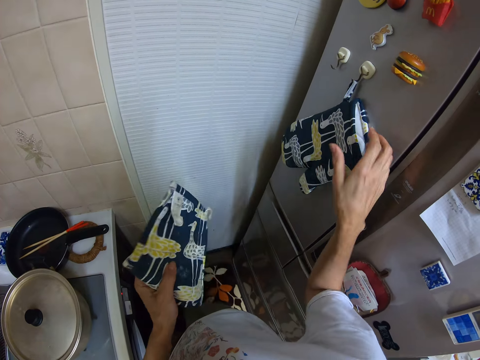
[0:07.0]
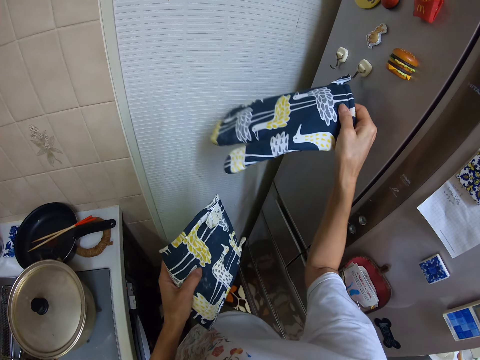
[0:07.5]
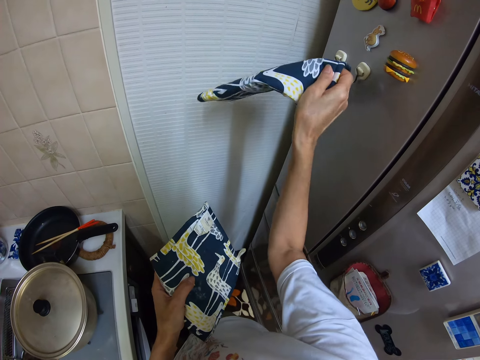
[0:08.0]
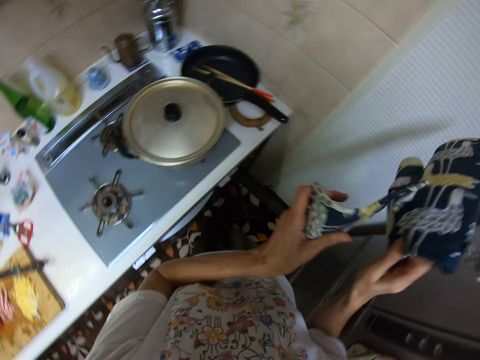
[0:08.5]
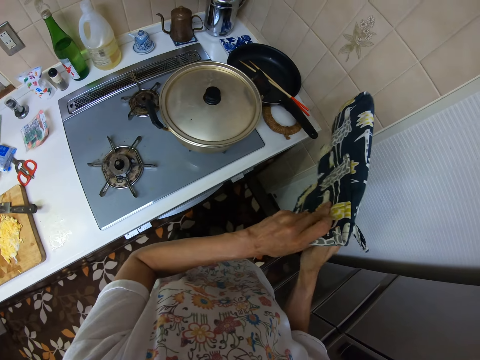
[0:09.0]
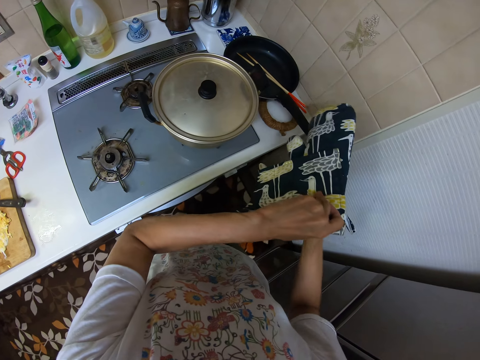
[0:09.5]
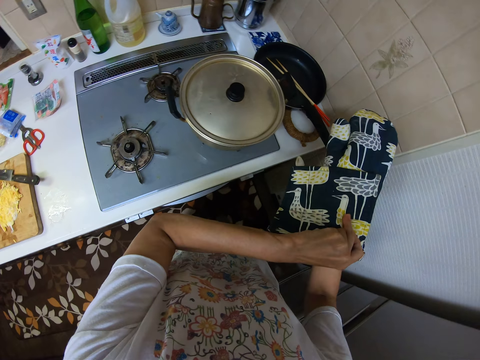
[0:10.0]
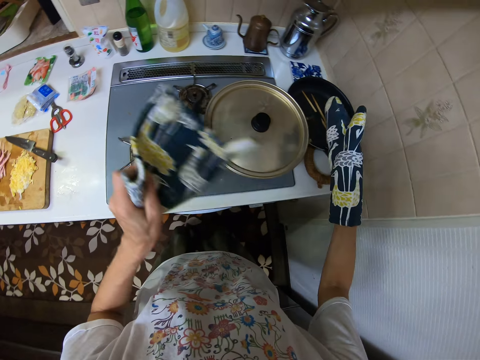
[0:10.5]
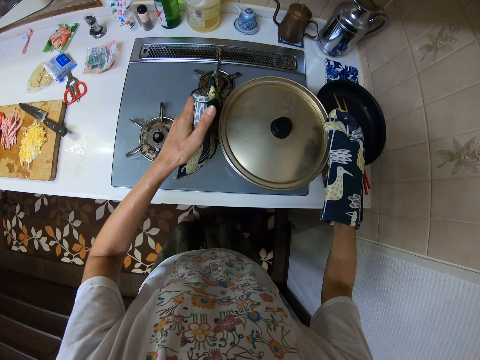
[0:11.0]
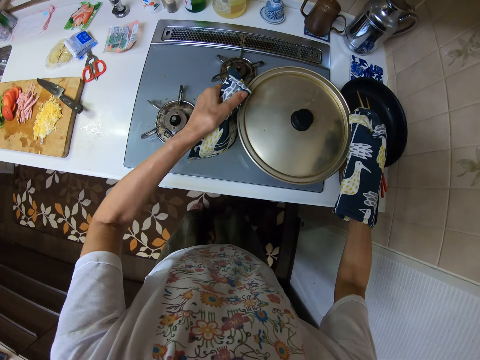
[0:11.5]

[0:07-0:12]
The camera wearer picks another kitchen glove on the body of a fridge in the kitchen. He wears the kitchen gloves in his right hand. He holds the cooking pot. He lifts the pot on the cooker with the gloves.

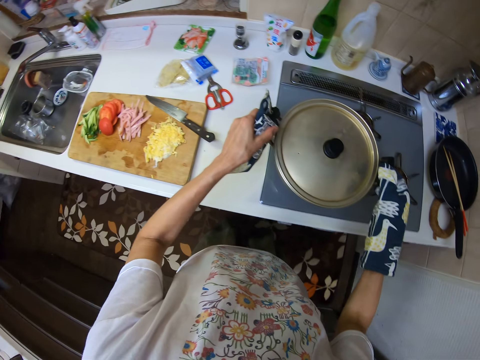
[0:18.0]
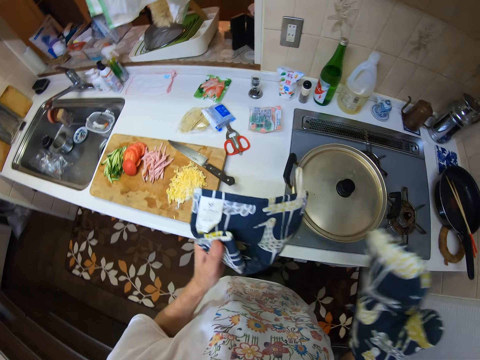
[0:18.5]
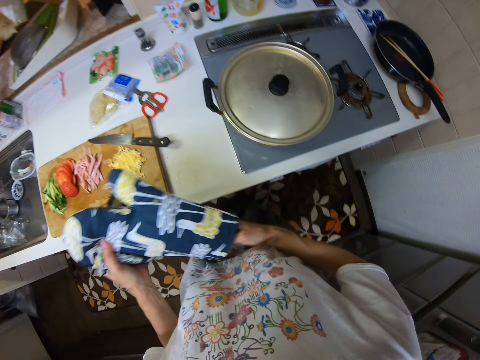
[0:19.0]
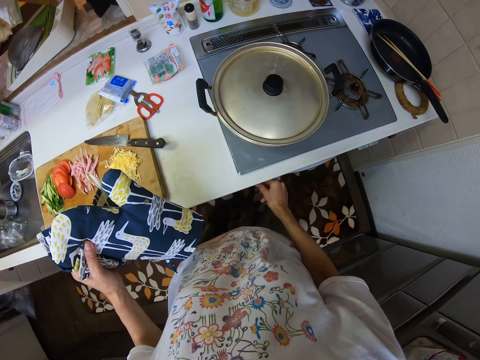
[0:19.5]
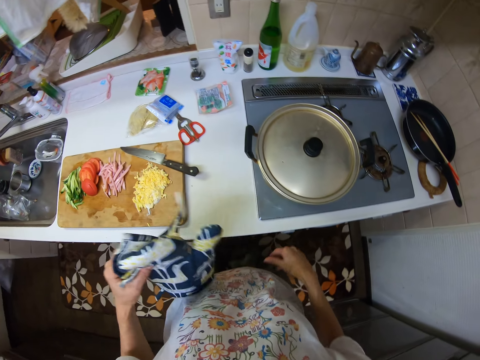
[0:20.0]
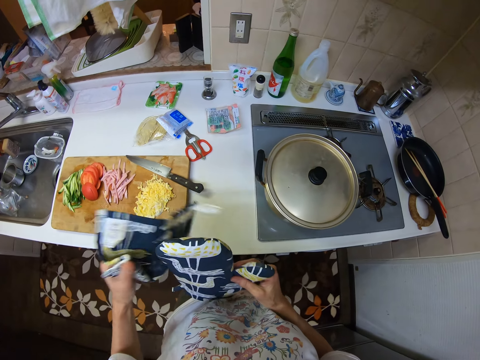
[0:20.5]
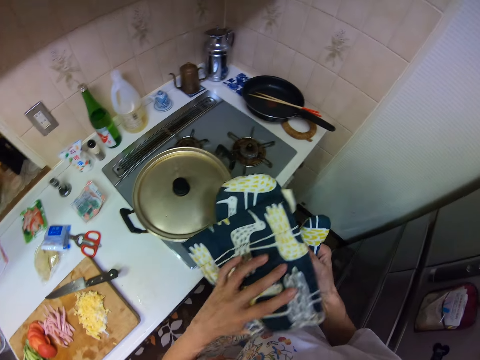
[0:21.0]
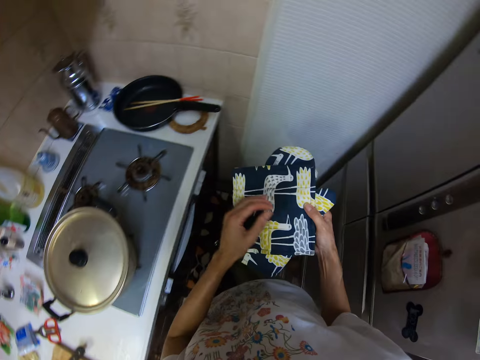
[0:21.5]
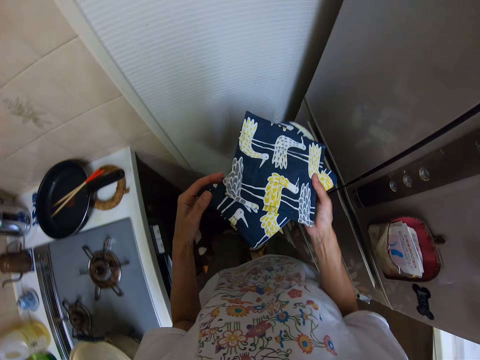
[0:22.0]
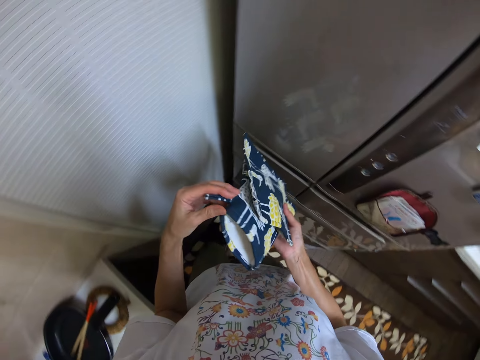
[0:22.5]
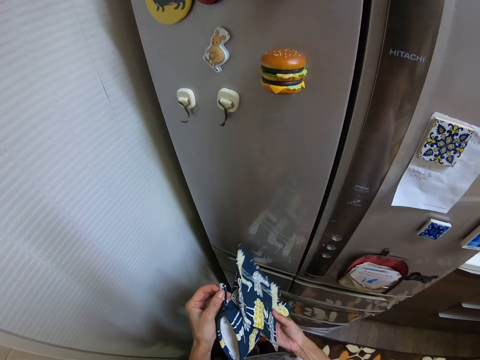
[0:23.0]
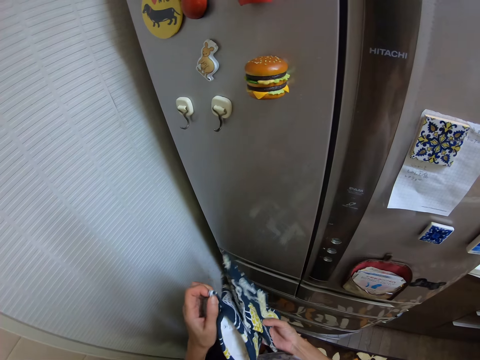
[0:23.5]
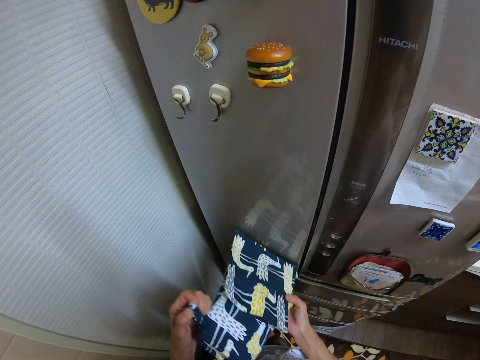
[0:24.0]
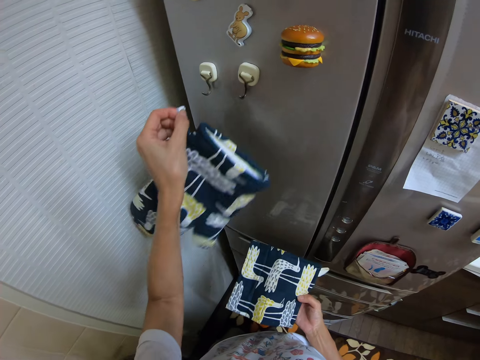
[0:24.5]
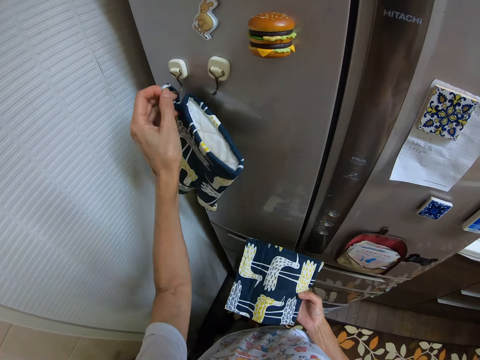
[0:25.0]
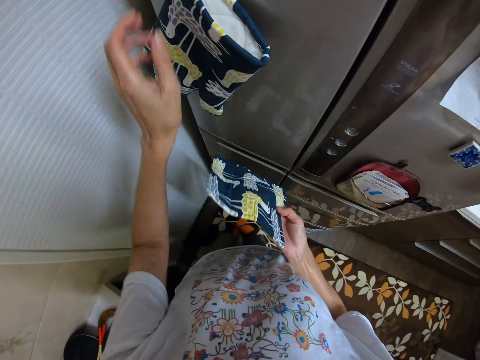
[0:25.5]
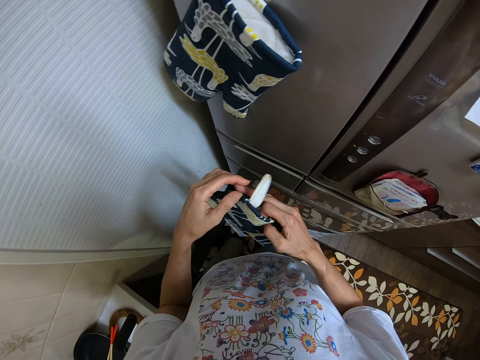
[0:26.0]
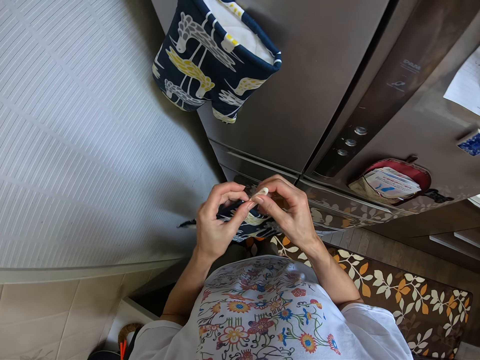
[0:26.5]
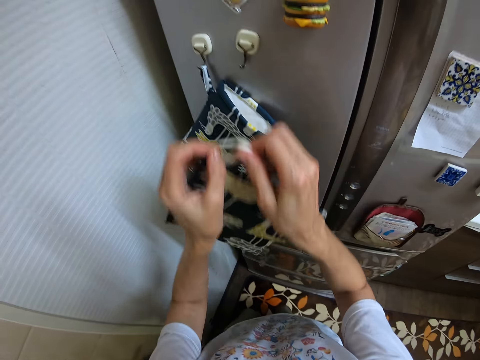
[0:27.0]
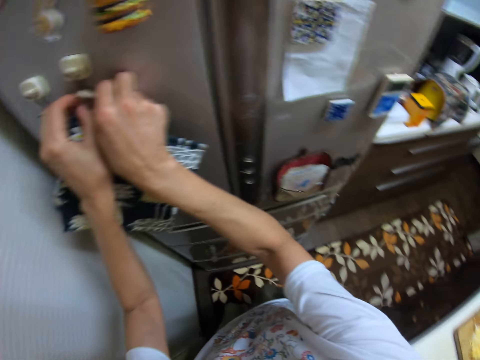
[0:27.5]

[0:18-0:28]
The camera wearer holds the handle of the pot on the cooker. He removes the gloves in his right hand. He operates a button of the cooker with his right hand. He holds the cooker lighter. He hangs back the gloves on the hanger on the body of the fridge. He hangs the pot holder on the hanger.

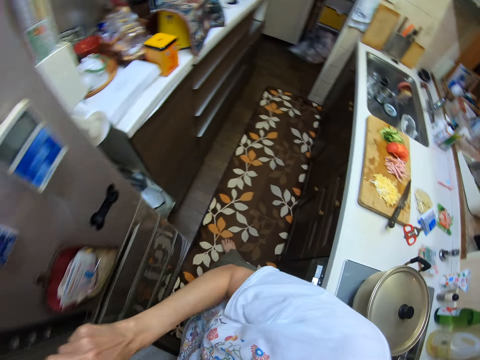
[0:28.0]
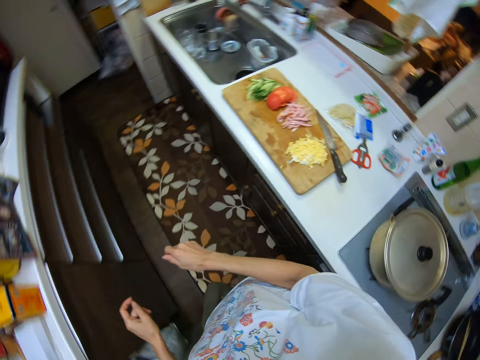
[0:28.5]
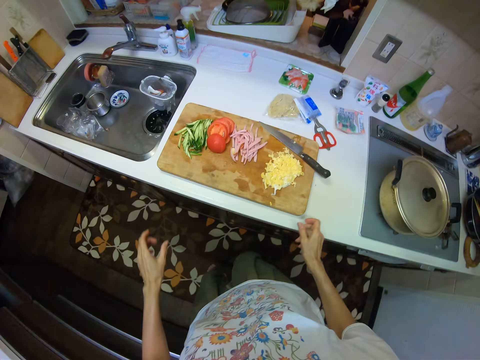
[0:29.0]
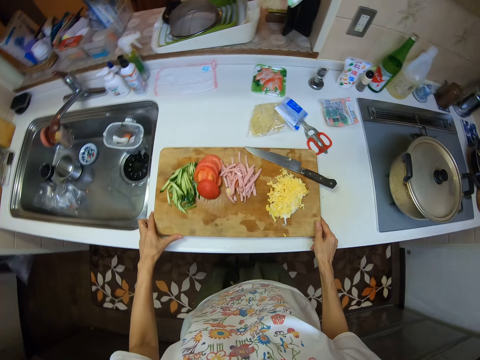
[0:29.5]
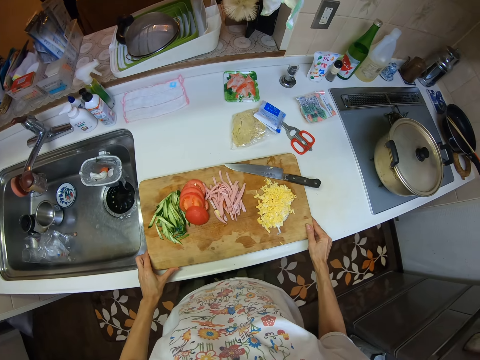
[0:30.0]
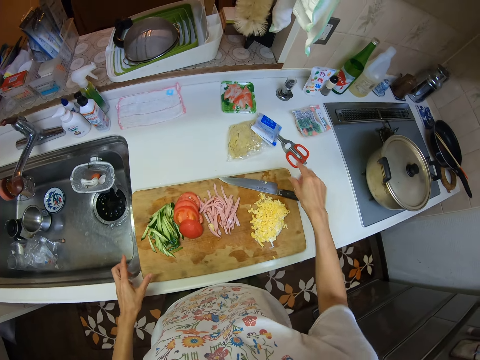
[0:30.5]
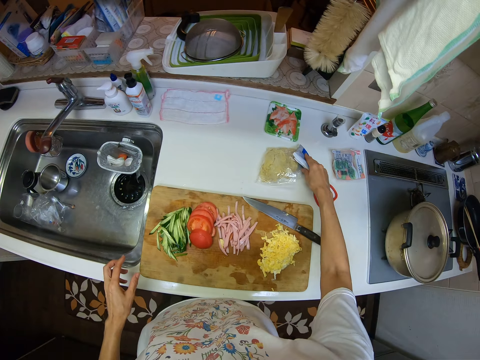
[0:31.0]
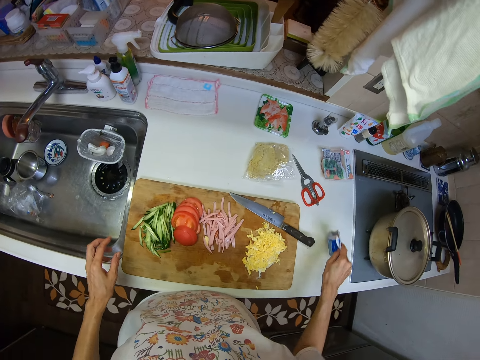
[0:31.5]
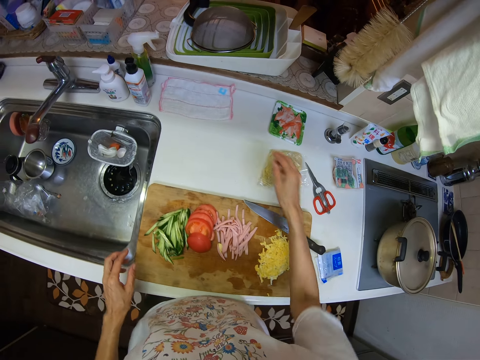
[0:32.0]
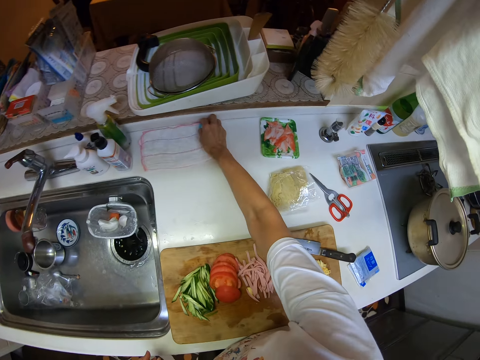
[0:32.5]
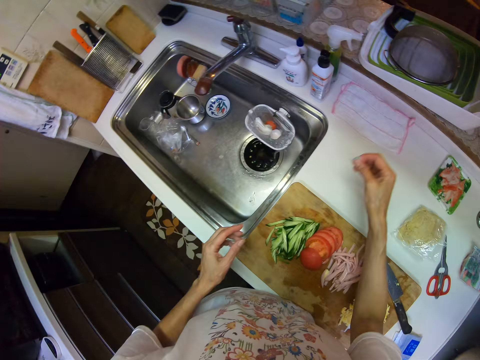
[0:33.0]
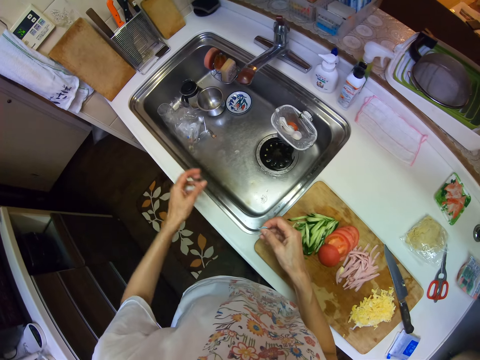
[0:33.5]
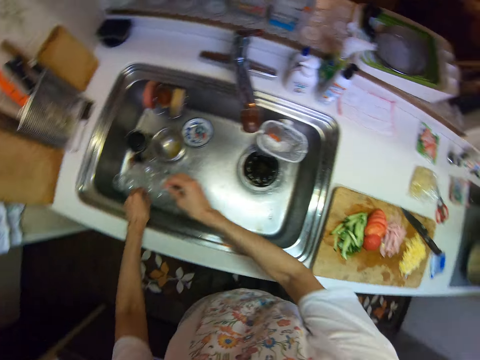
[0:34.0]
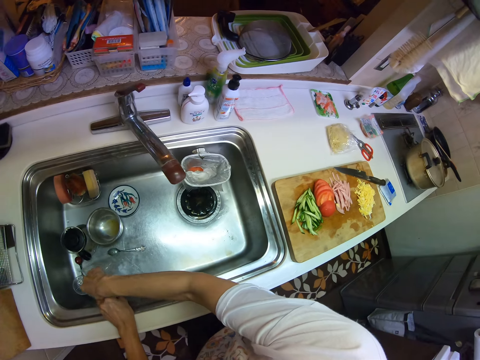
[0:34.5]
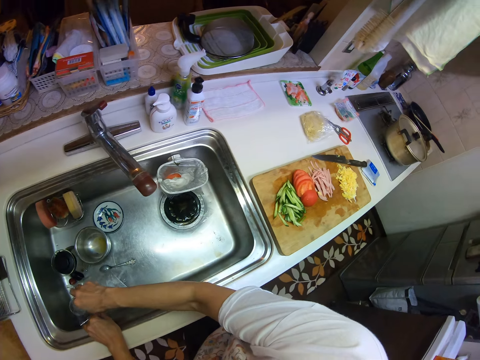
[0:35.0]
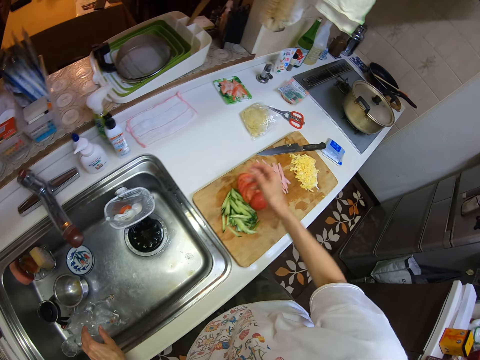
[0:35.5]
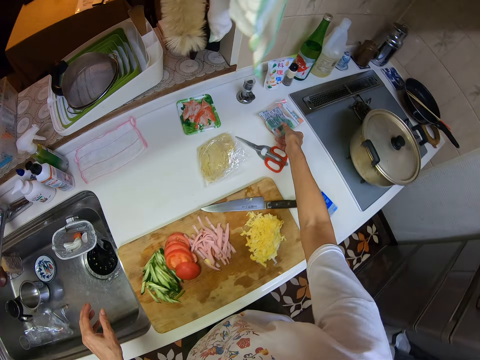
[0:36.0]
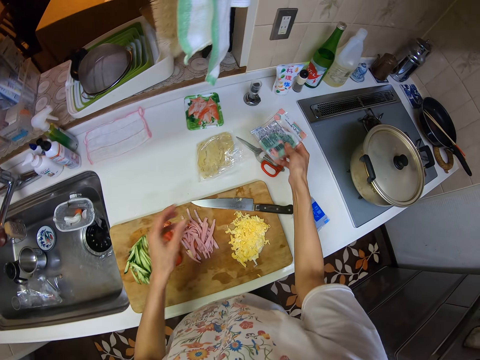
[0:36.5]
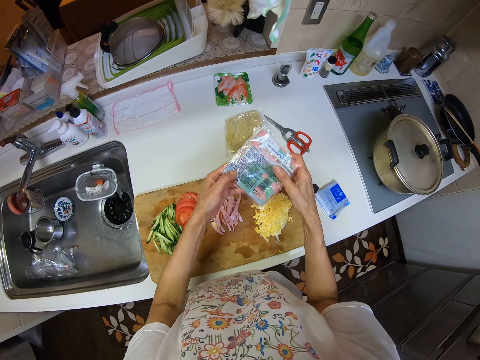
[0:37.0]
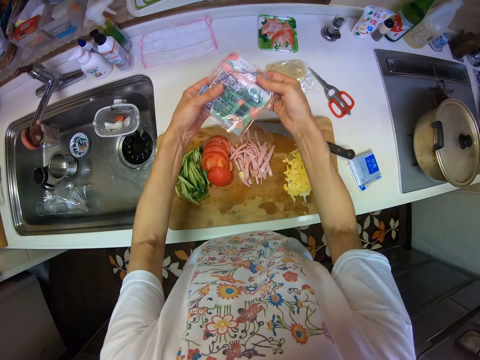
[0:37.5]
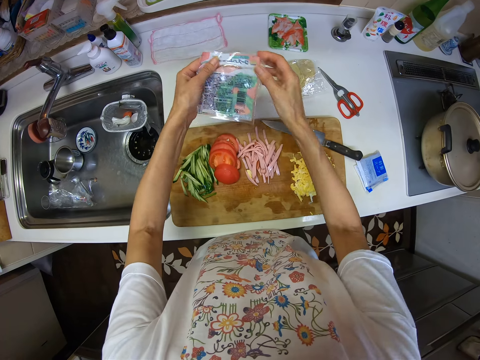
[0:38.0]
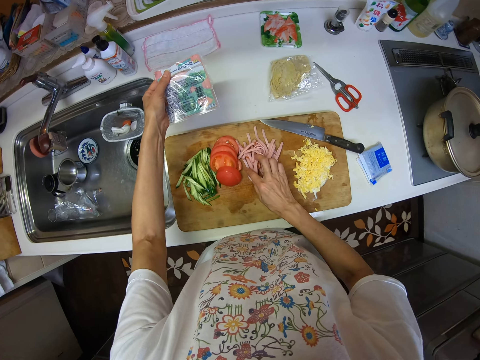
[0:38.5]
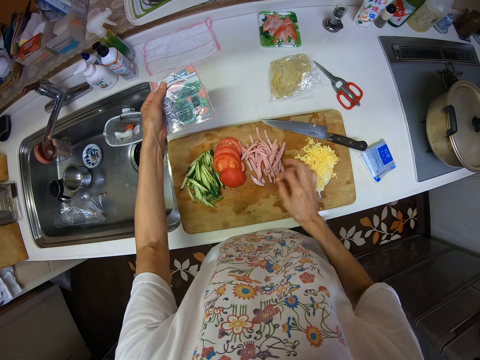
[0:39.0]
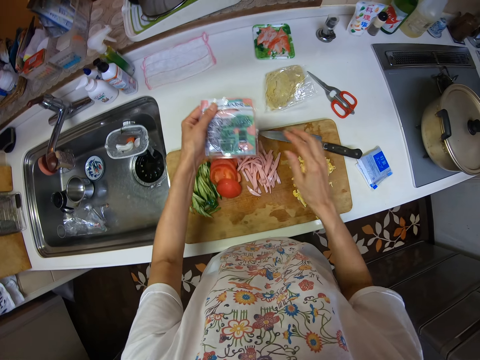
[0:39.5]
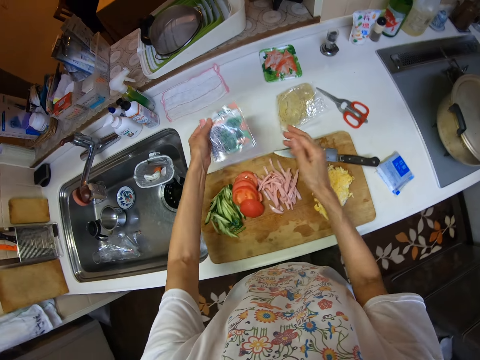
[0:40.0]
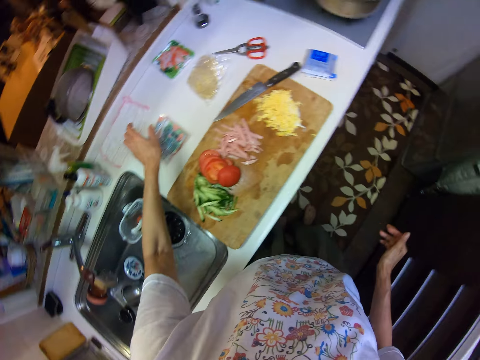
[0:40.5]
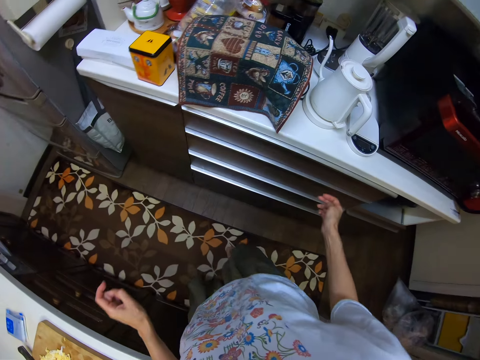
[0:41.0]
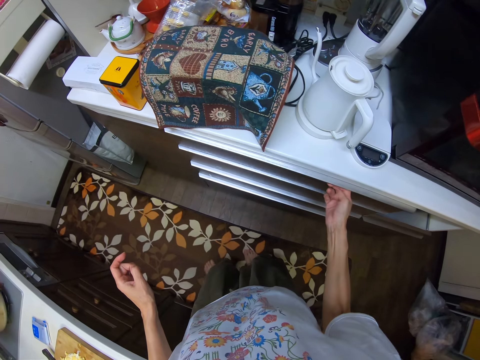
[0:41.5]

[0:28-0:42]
The camera wearer moves to the counter. They touch a cutting board on a kitchen cabinet. They hold the chopping board. They pick a nylon of seasoning on the kitchen cabinet. They drop the nylon of seasoning on the kitchen cabinet beside the cutting board. They pick some dirt beside the kitchen towel on the kitchen cabinet. They pick a paper. They put the dirt inside the paper or nylon in the kitchen basin sink. They pick another nylon of seasoning on the kitchen cabinet. They drop back the seasoning in another position on the kitchen cabinet.
